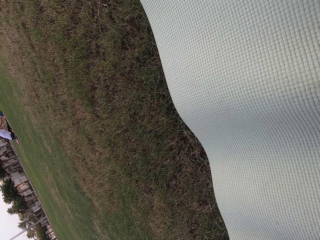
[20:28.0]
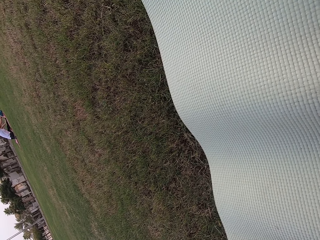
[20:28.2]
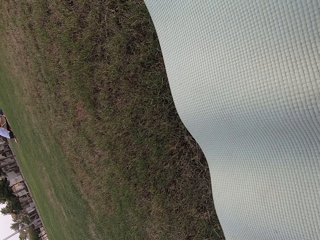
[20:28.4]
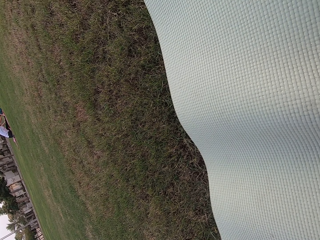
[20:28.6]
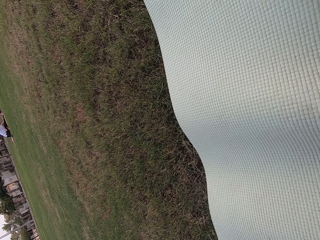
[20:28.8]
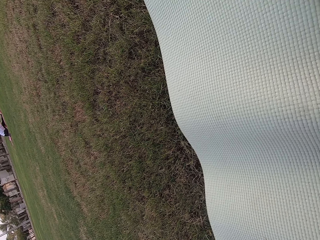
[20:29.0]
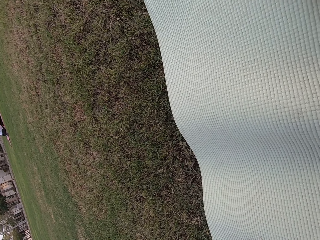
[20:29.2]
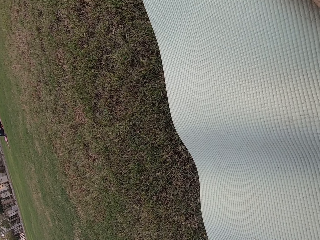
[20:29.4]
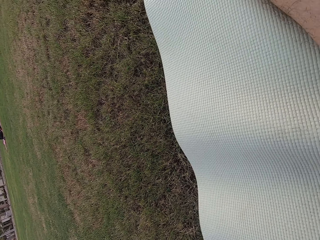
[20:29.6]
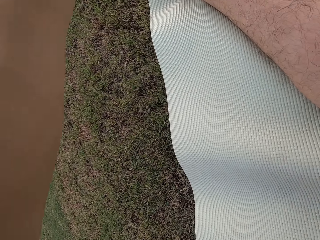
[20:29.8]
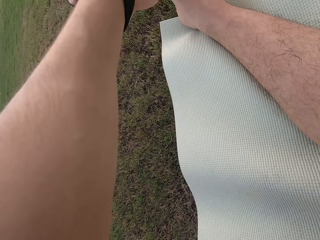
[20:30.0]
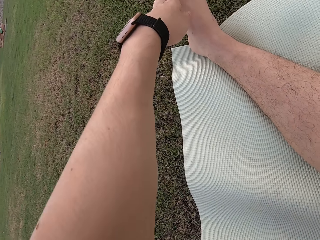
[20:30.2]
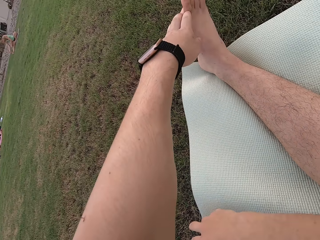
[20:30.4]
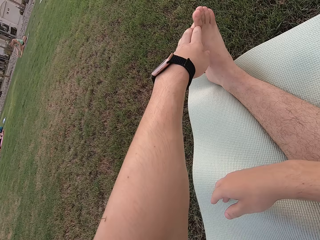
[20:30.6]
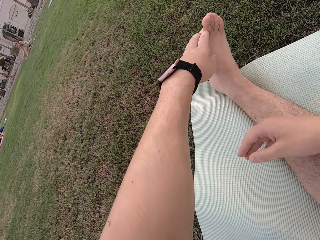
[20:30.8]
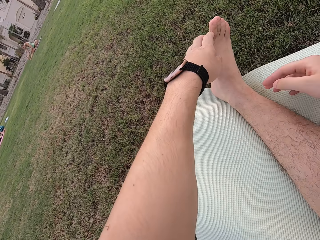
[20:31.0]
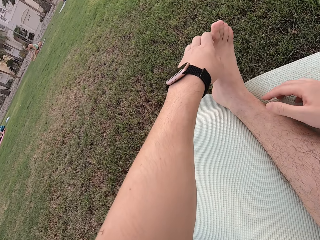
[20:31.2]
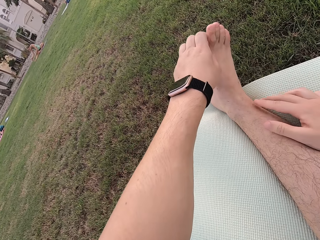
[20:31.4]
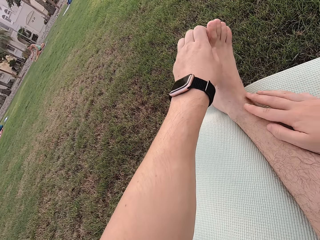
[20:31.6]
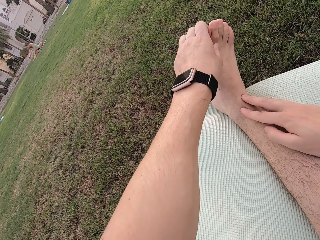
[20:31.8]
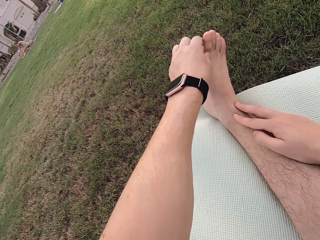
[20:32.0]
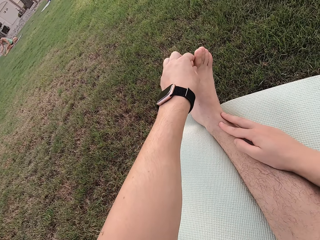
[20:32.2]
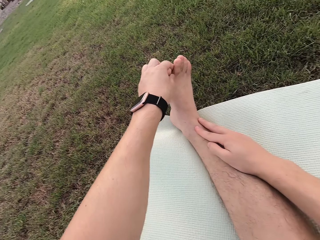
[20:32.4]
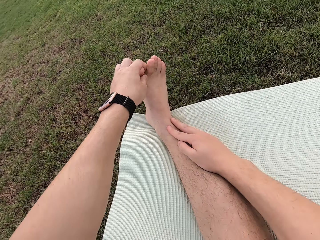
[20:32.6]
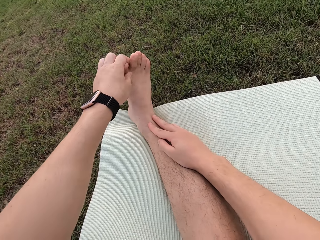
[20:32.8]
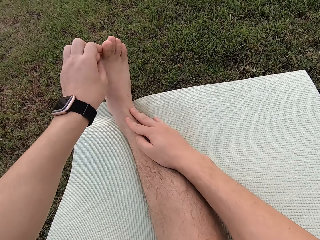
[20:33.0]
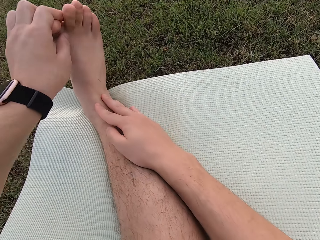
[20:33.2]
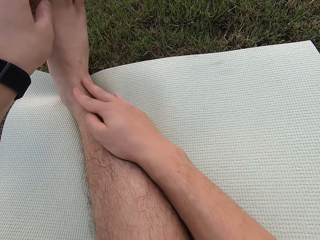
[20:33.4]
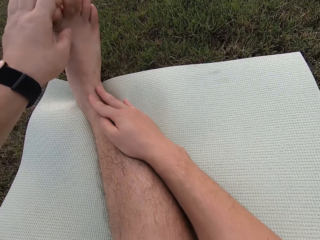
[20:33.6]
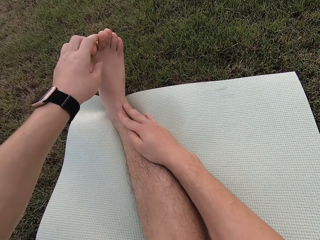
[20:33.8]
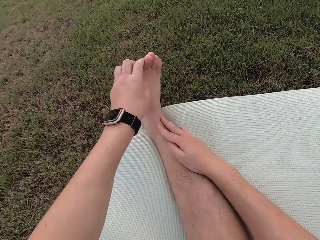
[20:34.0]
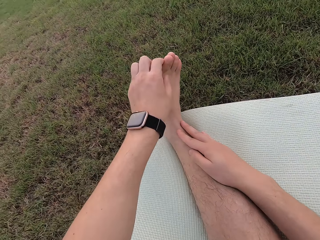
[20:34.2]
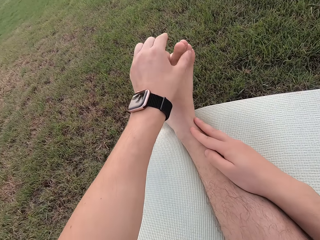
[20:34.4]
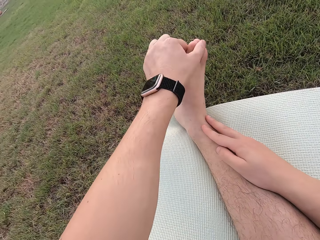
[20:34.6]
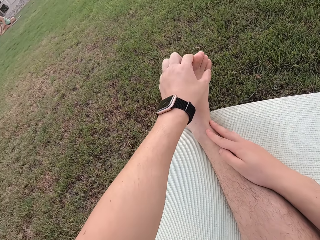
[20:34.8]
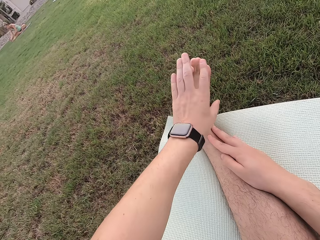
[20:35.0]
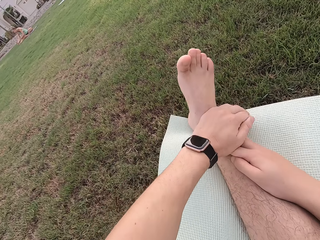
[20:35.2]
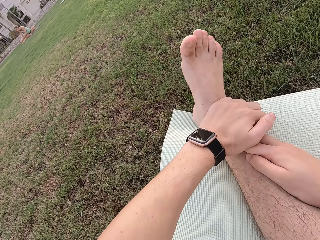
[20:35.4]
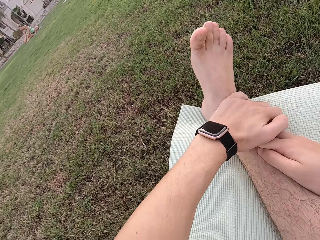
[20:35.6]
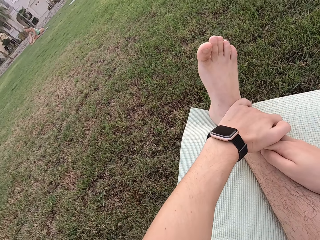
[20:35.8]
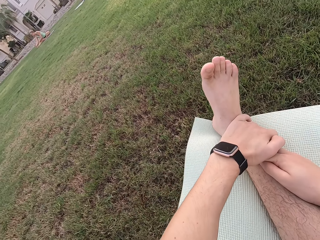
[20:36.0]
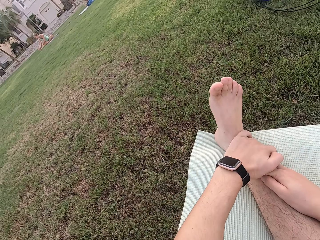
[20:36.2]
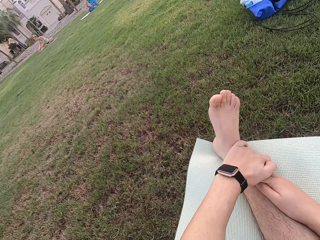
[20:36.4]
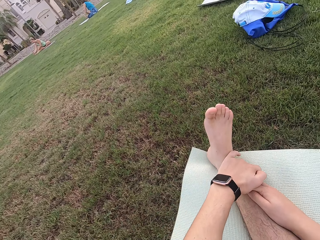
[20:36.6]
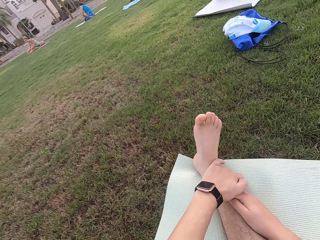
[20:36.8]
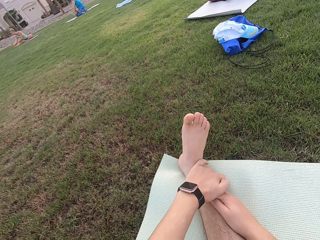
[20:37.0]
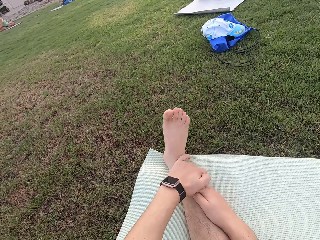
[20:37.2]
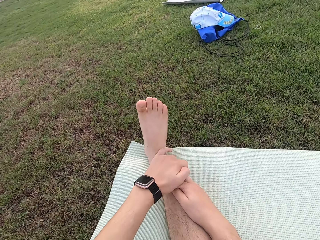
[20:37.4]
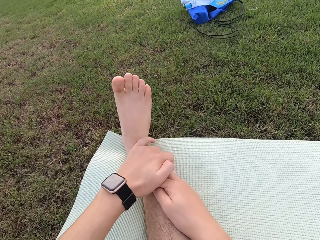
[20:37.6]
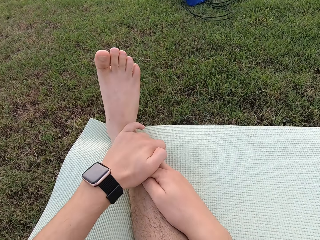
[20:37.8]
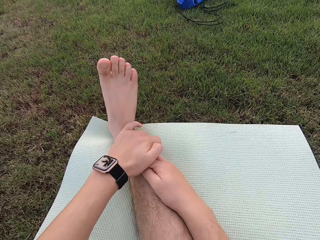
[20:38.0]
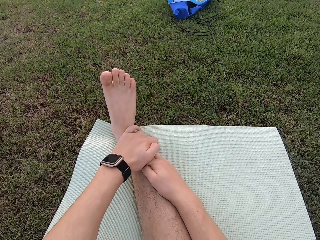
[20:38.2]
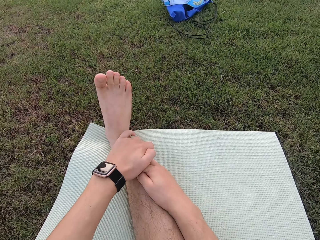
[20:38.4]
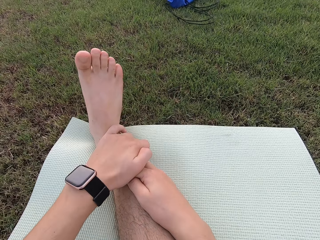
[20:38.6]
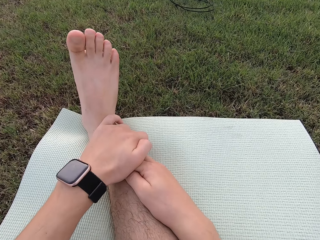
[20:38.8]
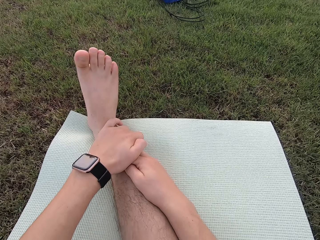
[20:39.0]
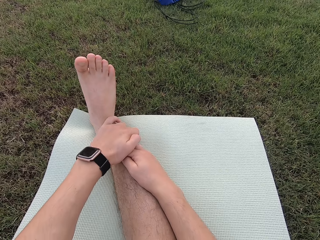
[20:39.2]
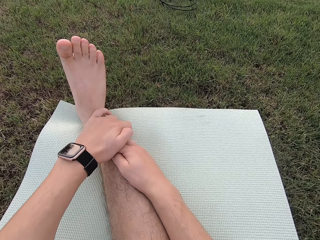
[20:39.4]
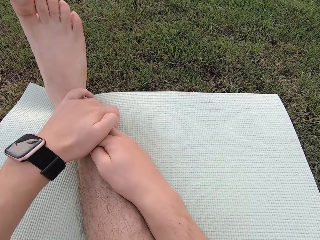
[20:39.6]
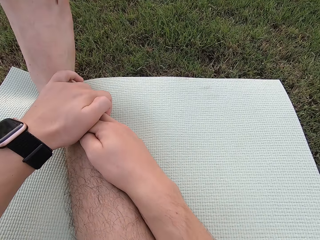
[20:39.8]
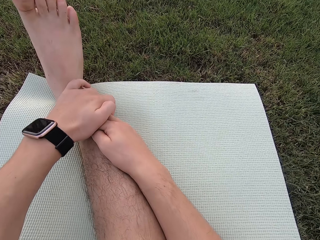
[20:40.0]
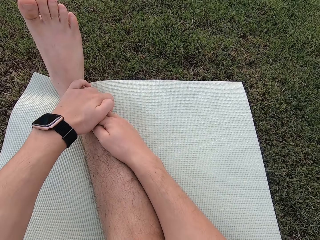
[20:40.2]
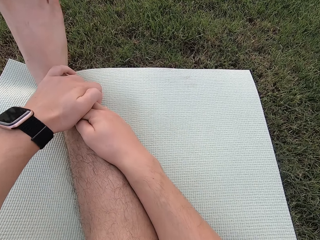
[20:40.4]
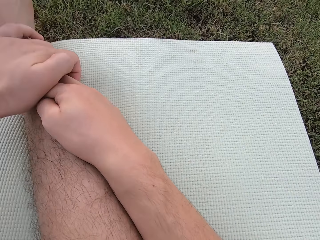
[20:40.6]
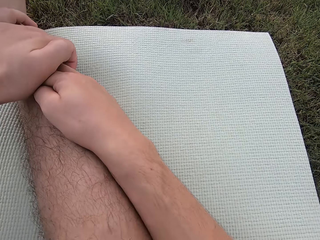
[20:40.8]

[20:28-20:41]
The camera wearer looks around the field. They touch the leg. They touch the right leg.

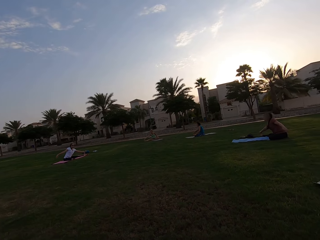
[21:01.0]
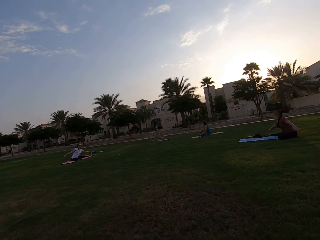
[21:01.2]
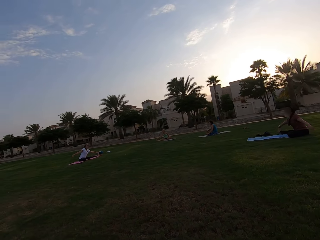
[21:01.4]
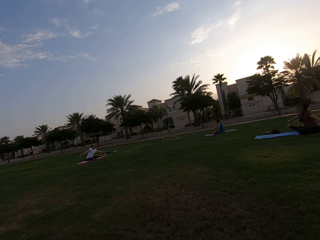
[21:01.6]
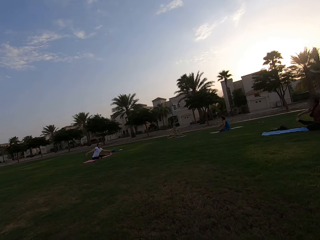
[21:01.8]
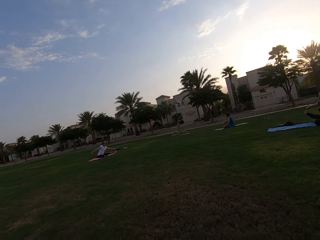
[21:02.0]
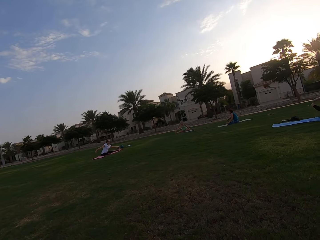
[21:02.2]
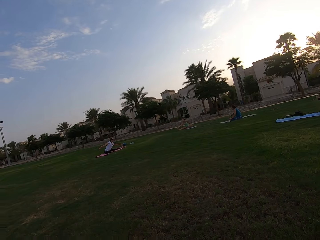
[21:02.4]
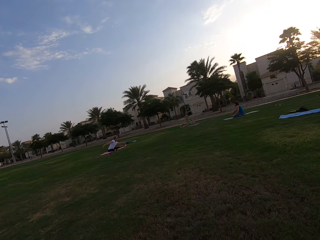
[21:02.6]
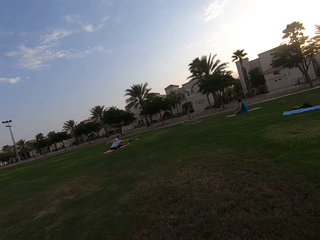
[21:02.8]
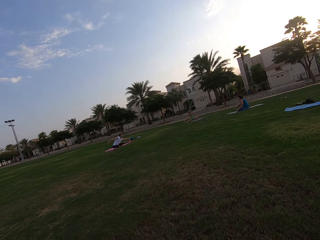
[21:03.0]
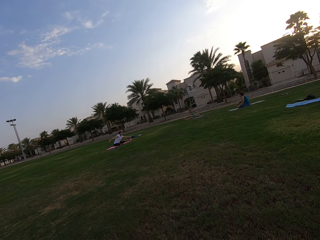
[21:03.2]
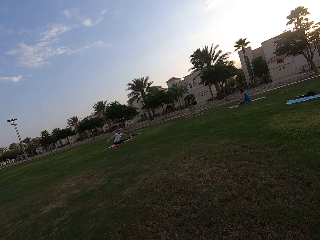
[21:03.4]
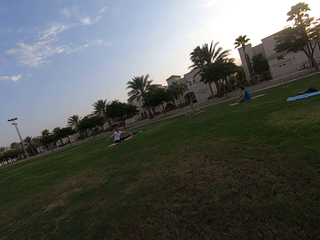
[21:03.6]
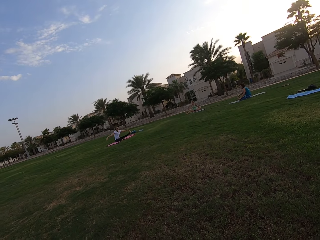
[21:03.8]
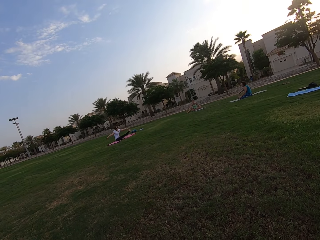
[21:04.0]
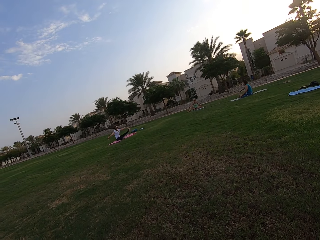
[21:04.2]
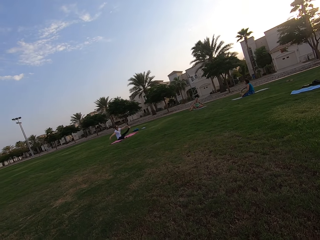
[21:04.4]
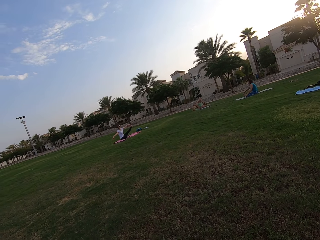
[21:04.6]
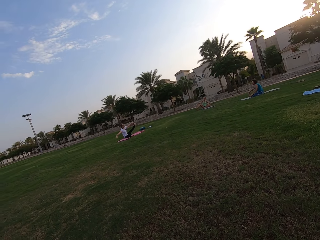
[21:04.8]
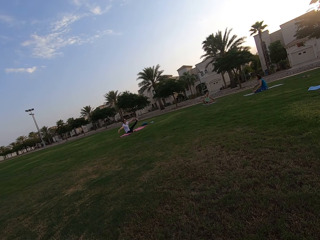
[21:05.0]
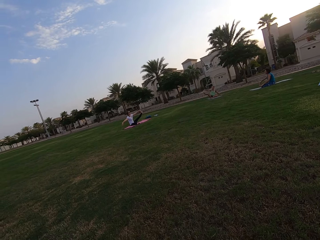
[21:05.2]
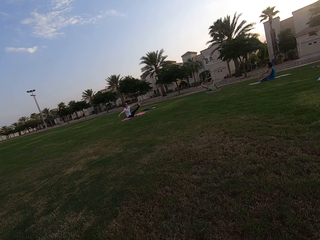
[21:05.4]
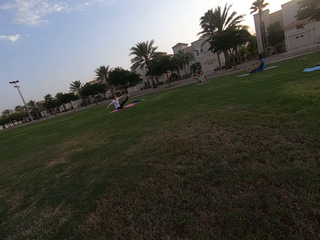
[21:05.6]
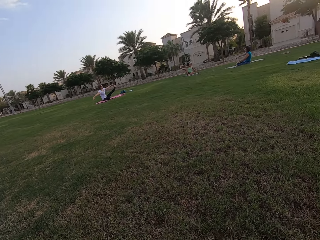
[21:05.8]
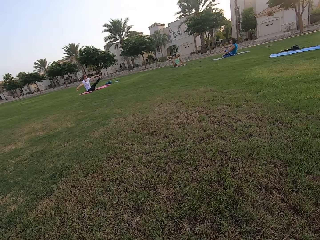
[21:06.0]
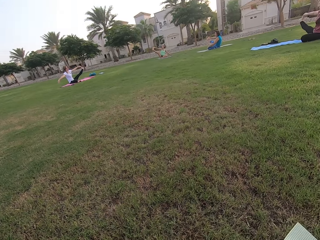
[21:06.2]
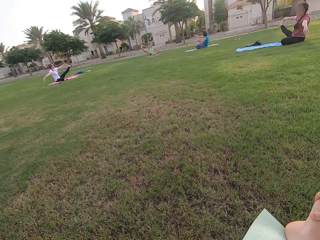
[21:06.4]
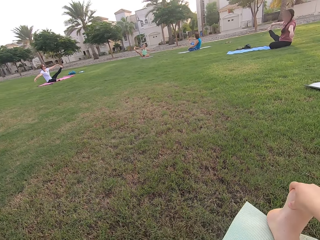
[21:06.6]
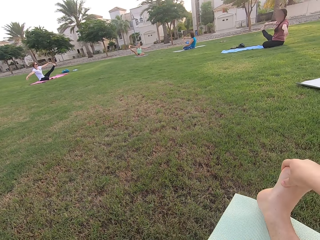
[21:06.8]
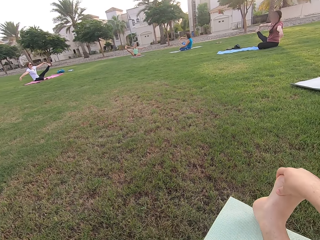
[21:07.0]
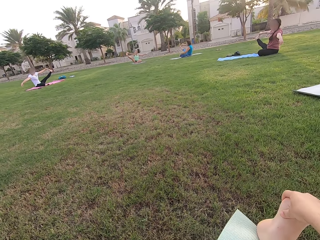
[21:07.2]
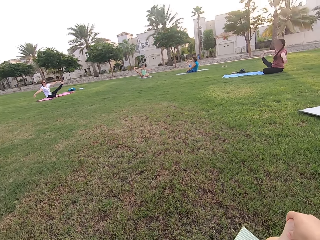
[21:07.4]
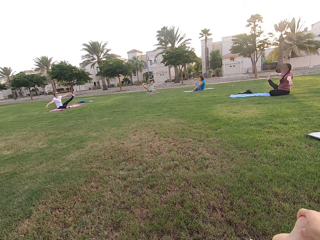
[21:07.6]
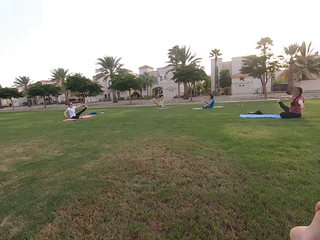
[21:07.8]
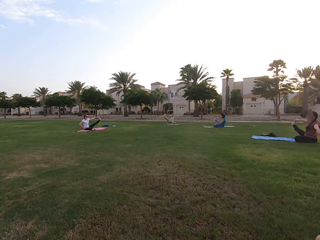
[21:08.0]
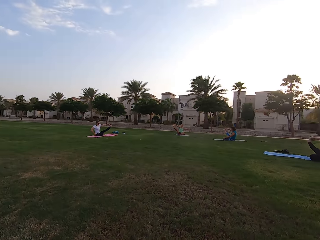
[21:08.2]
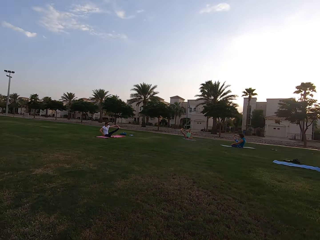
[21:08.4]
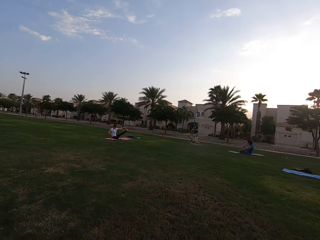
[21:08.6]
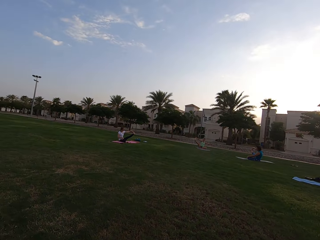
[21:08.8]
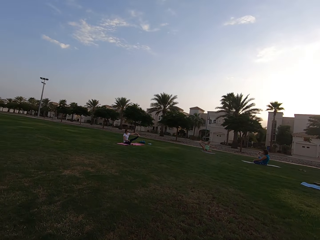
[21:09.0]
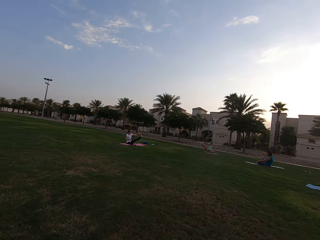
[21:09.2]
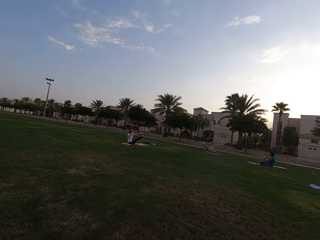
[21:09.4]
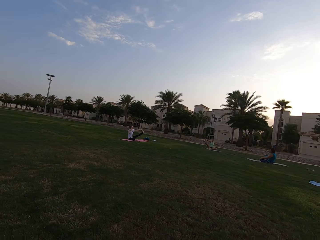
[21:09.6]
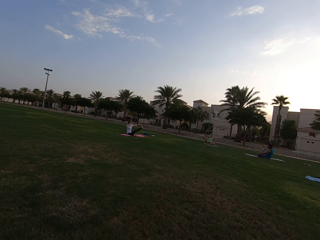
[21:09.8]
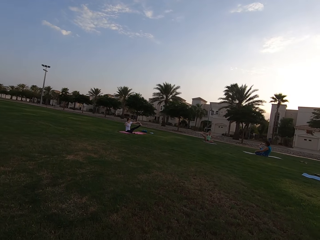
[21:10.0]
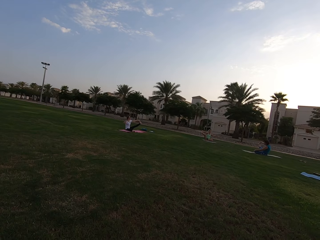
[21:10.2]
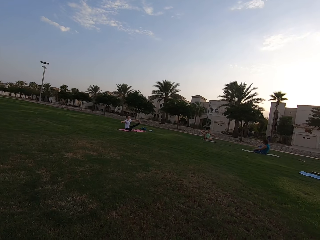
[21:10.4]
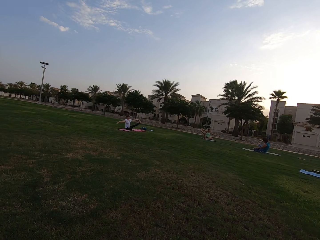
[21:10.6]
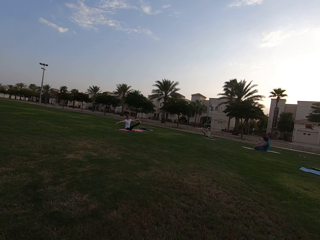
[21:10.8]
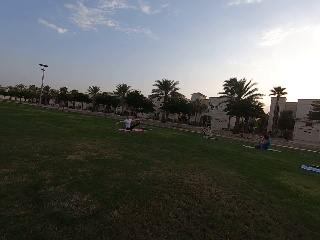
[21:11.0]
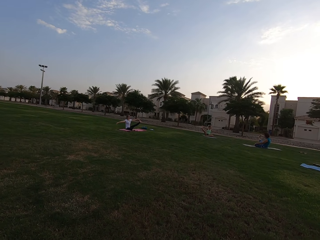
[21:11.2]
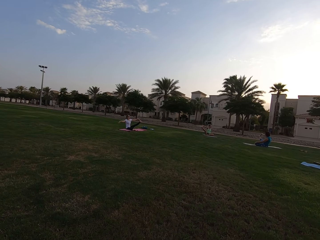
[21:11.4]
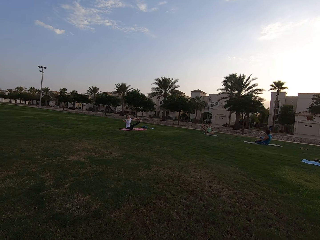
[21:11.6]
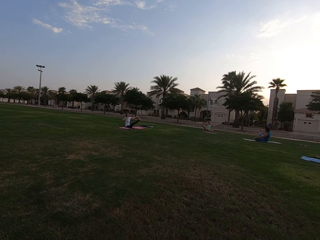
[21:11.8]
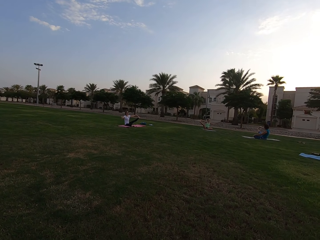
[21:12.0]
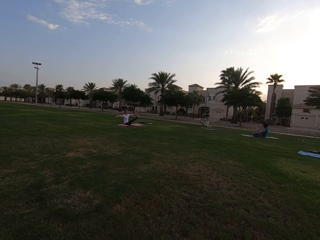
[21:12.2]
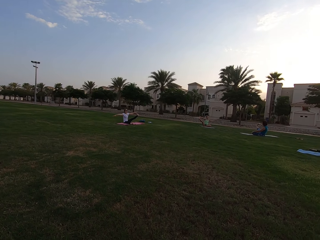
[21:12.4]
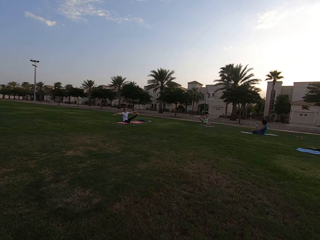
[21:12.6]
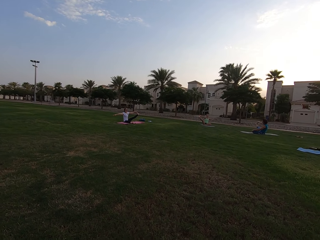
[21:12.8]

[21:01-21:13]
Four persons stretch their legs on the ground.
